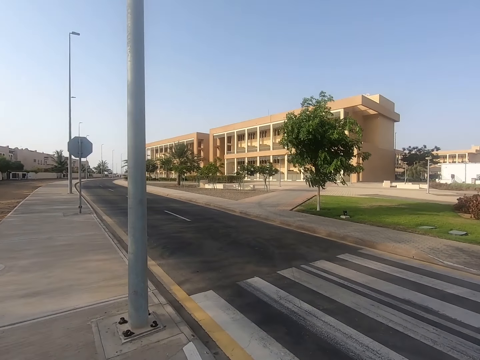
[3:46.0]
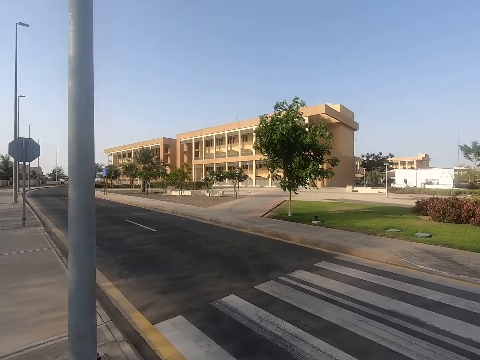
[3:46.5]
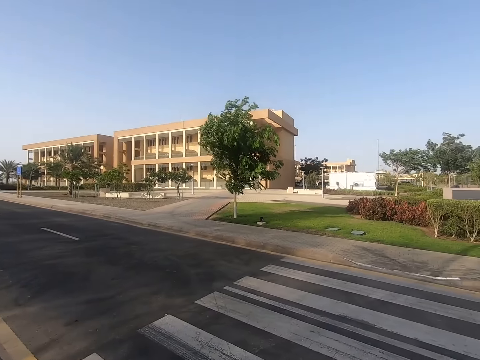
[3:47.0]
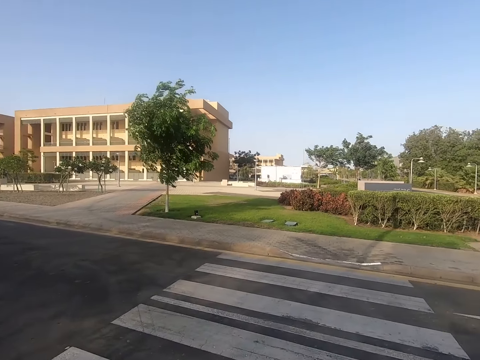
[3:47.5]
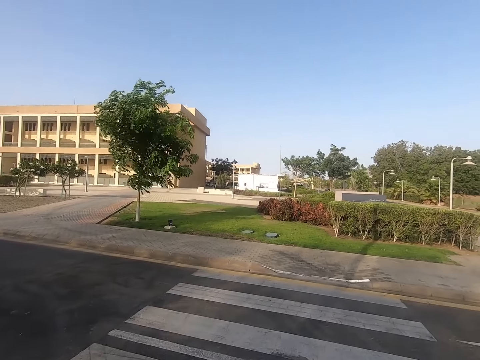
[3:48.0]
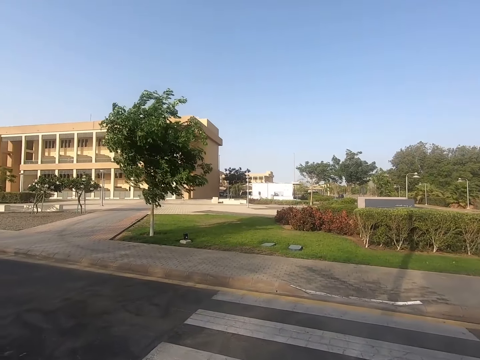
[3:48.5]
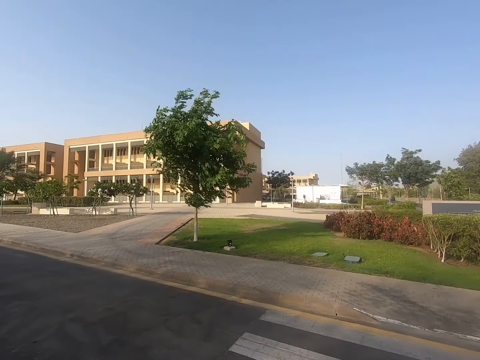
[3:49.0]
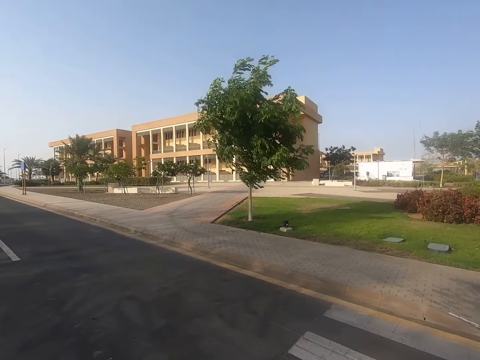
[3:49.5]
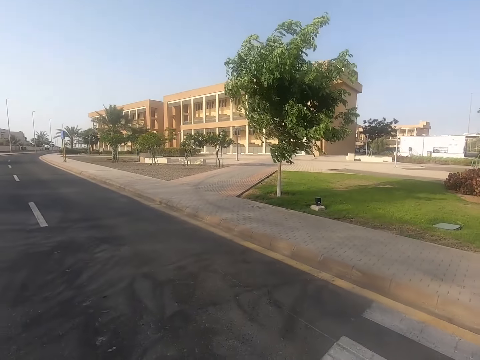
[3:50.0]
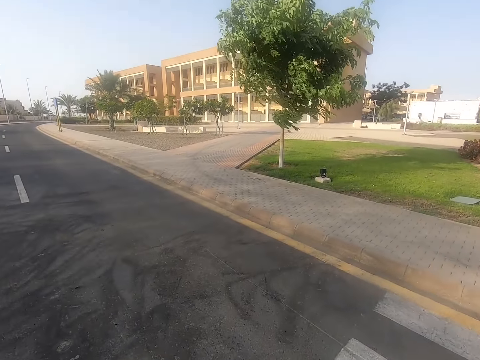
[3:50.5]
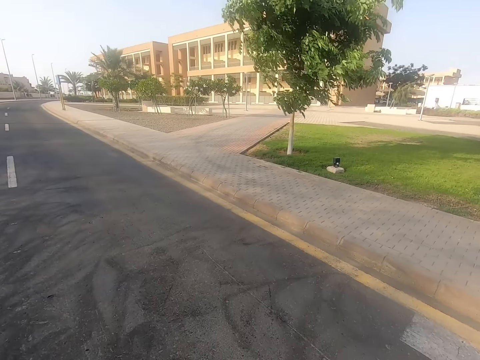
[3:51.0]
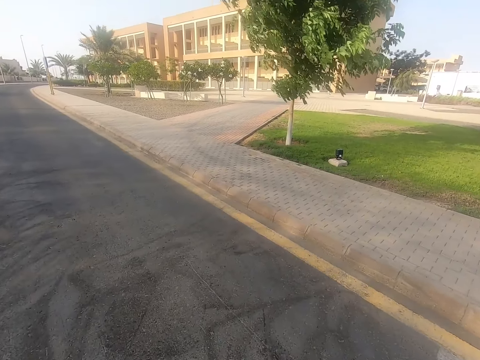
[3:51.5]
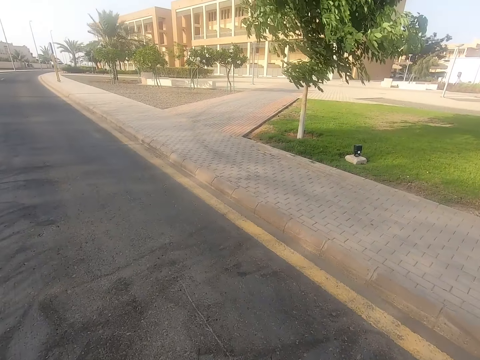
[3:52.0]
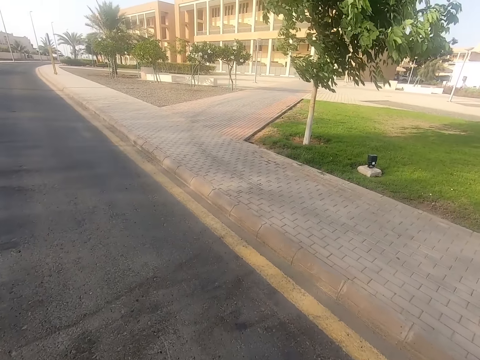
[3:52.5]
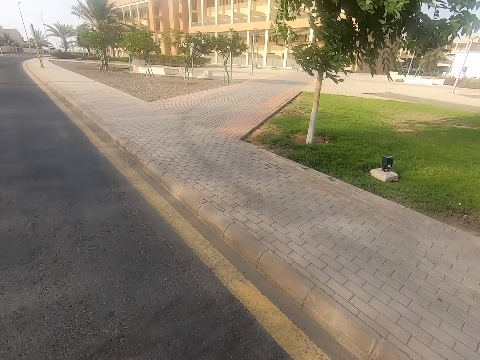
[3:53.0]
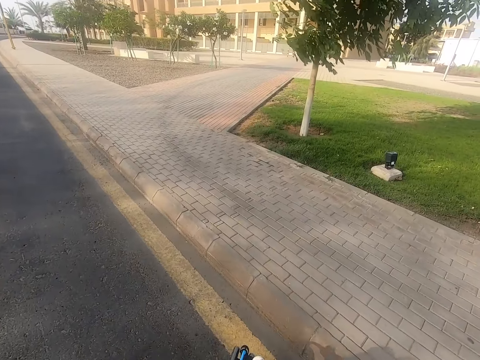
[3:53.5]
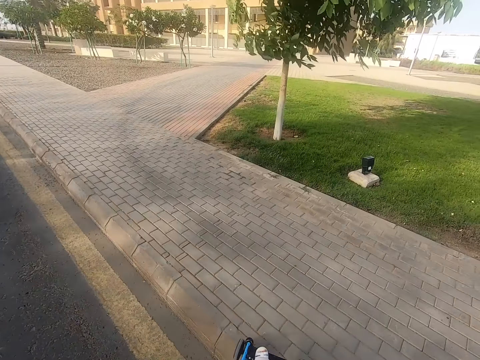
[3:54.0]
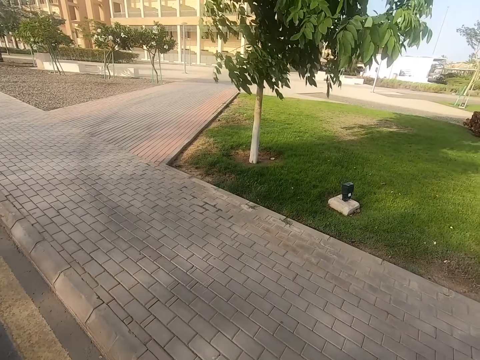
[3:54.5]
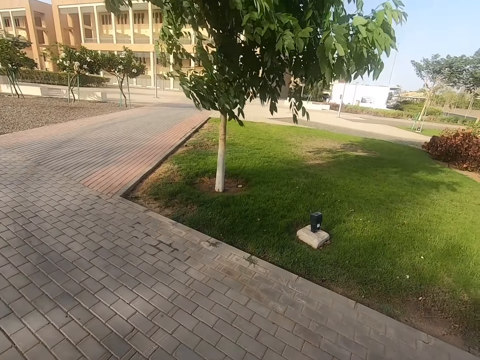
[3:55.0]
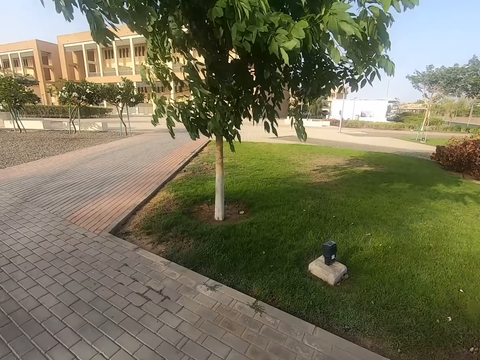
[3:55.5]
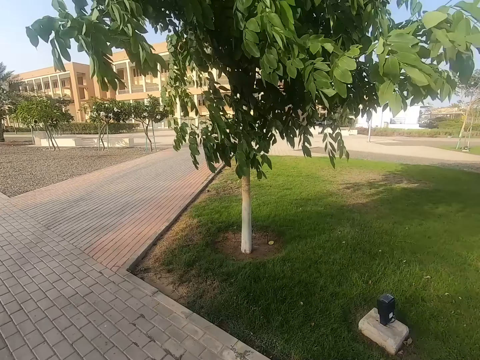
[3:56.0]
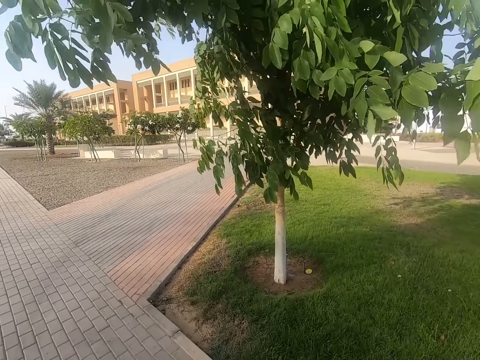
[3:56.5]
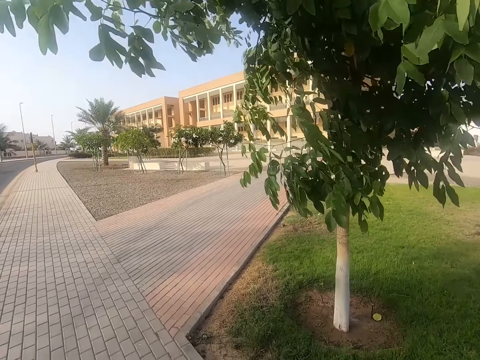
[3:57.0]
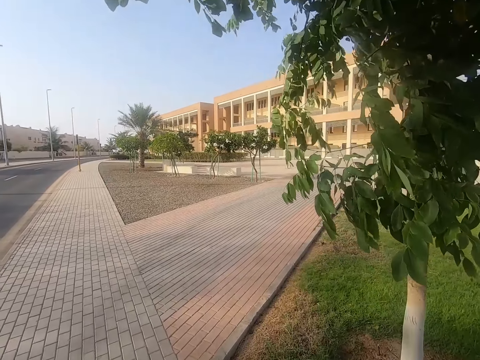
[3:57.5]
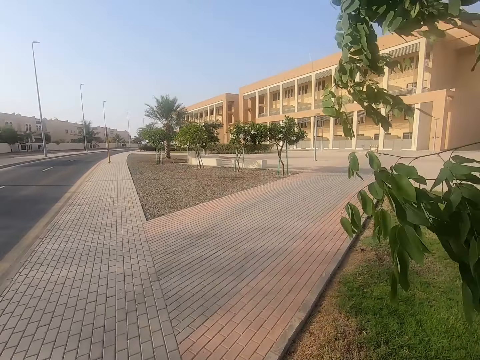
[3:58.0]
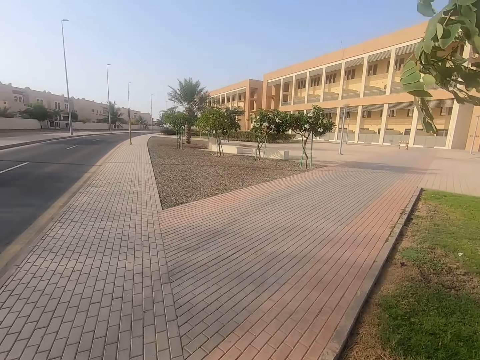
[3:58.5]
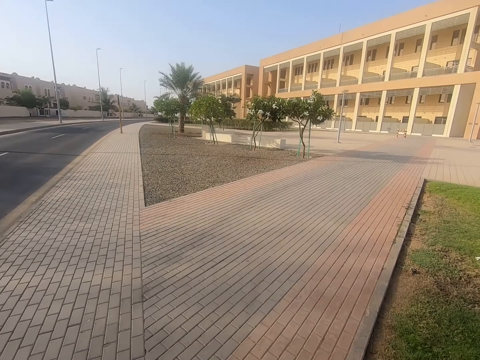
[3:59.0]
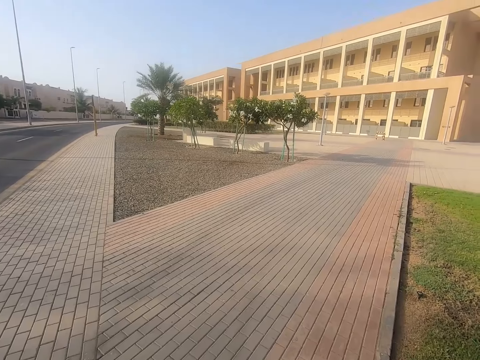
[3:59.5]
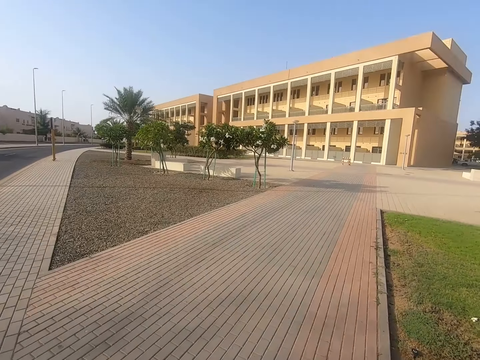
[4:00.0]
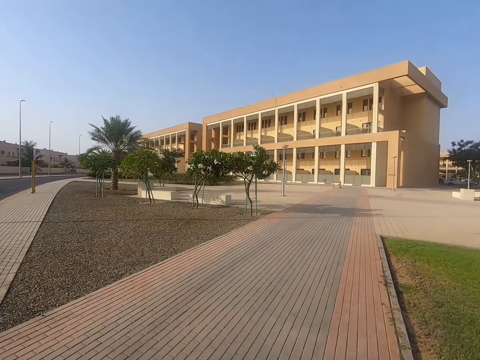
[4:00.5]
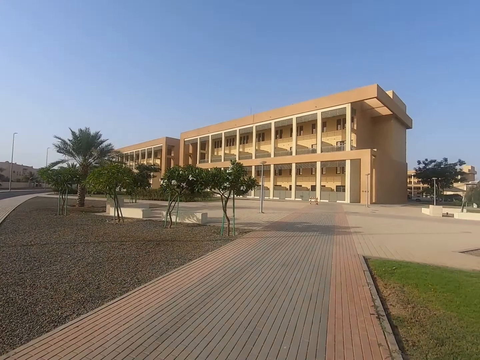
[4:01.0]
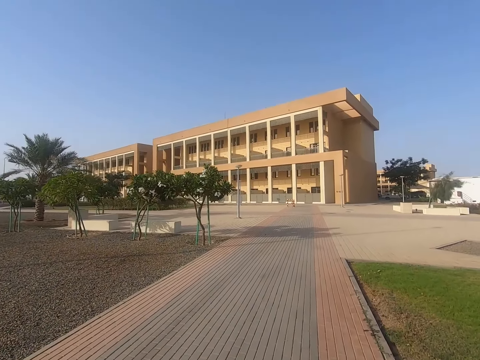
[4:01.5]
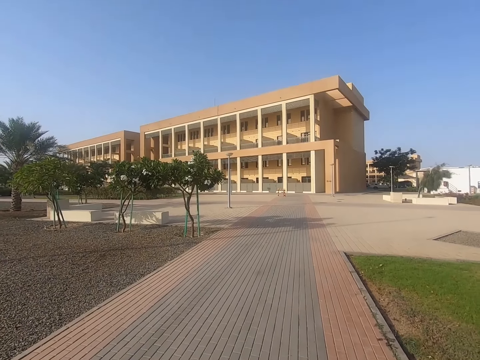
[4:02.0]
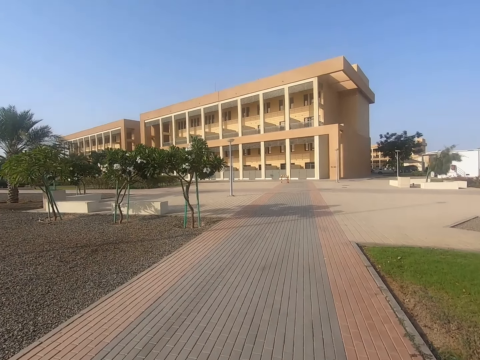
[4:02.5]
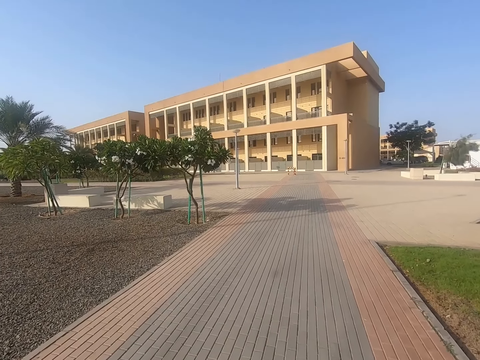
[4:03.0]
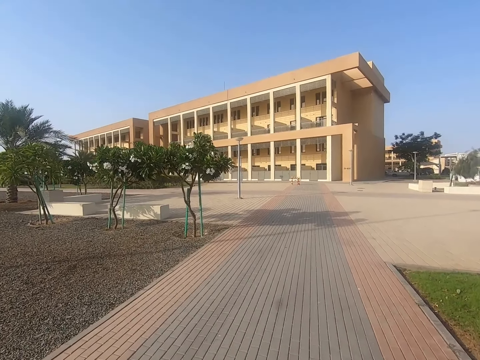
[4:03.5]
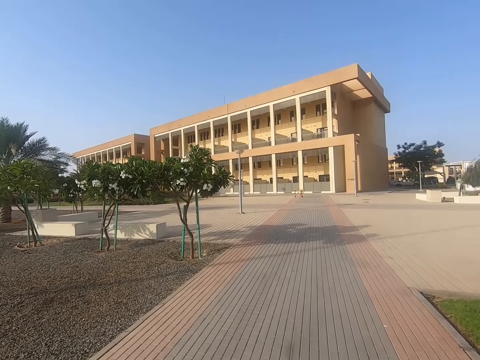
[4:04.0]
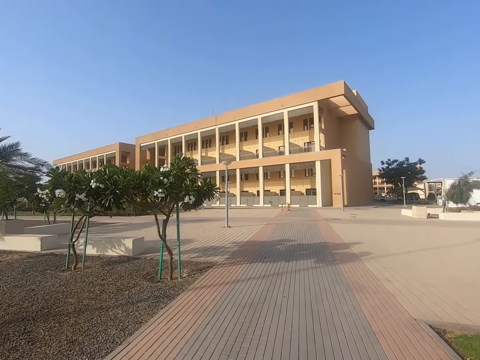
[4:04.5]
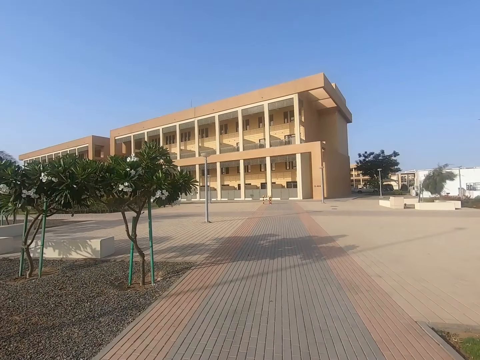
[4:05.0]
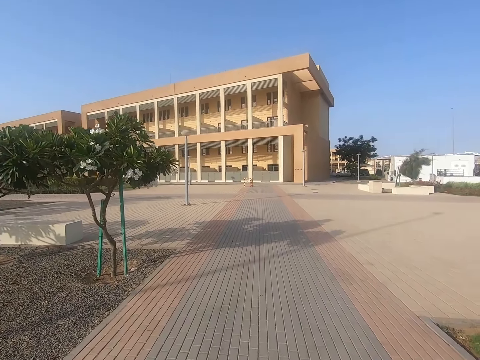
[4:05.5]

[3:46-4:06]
The camera wearer pushes the stroller across the road. They push the stroller on the path.

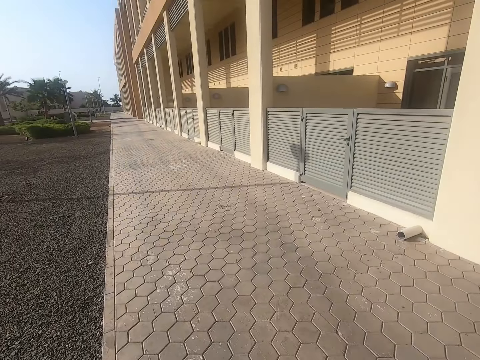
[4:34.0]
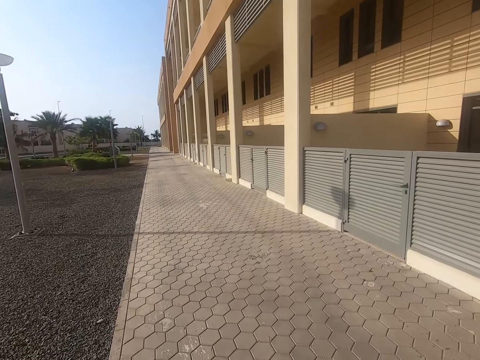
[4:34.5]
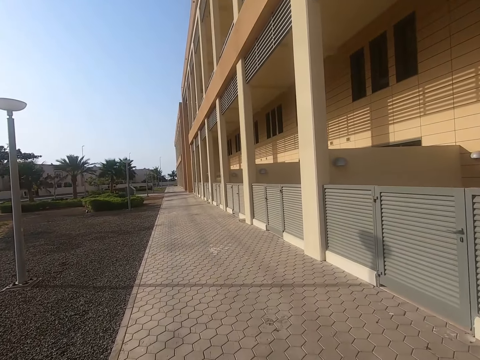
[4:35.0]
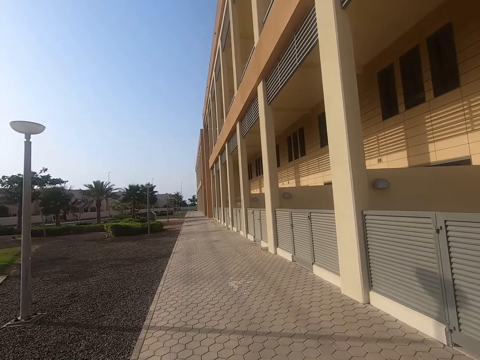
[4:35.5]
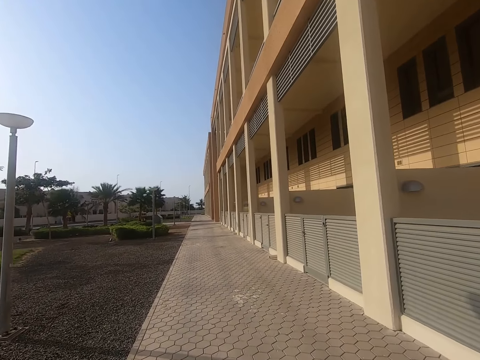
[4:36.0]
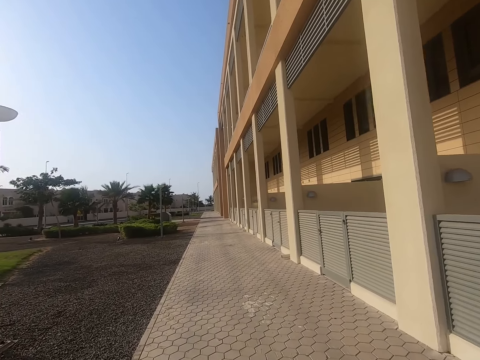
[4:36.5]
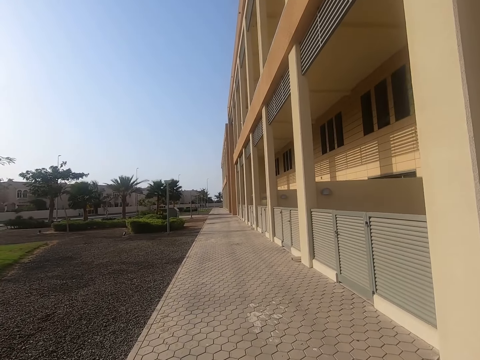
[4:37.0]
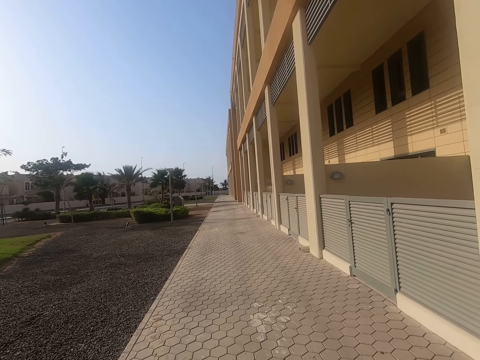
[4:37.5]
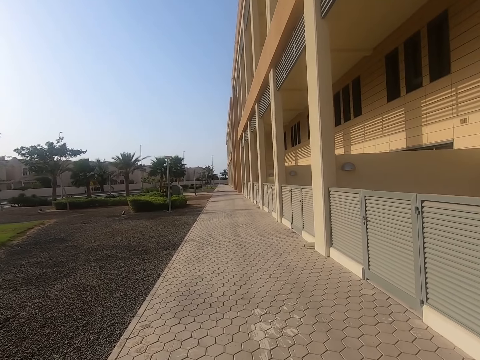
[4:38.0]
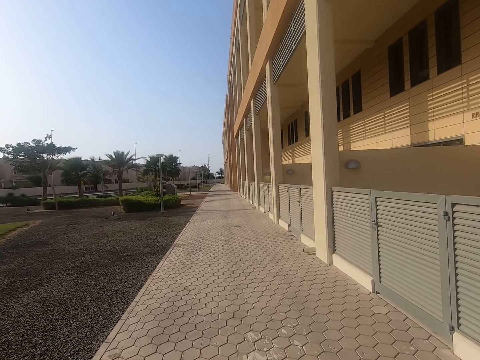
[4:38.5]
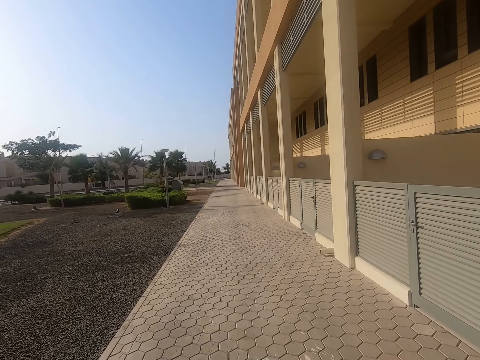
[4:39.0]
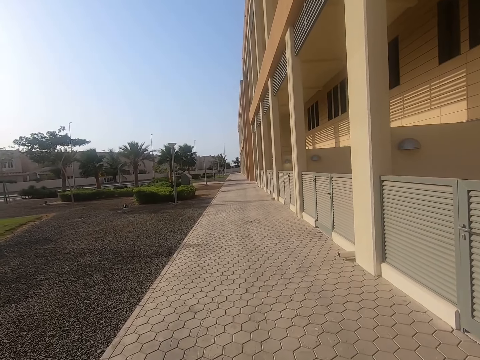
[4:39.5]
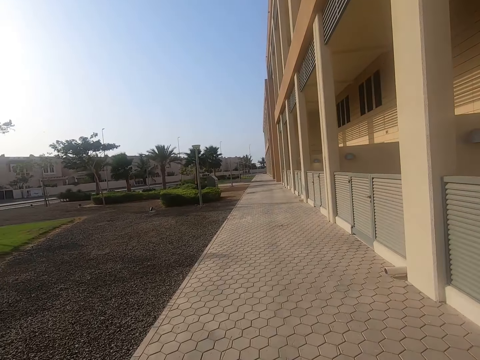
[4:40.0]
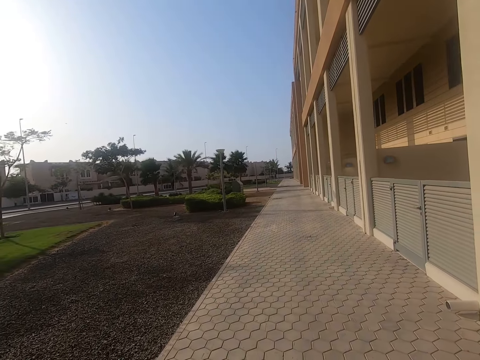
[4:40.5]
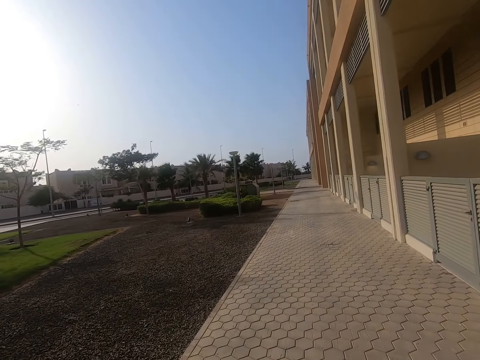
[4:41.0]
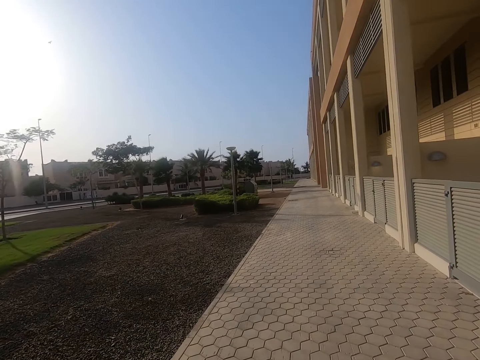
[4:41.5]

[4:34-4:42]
The camera wearer pushes the stroller around the building.
